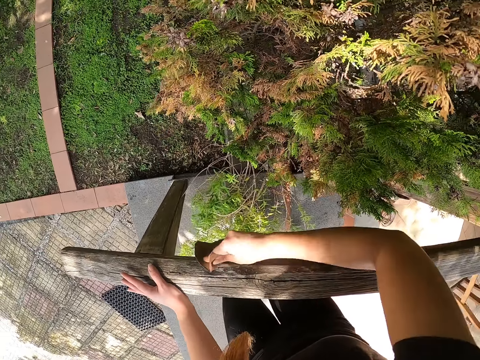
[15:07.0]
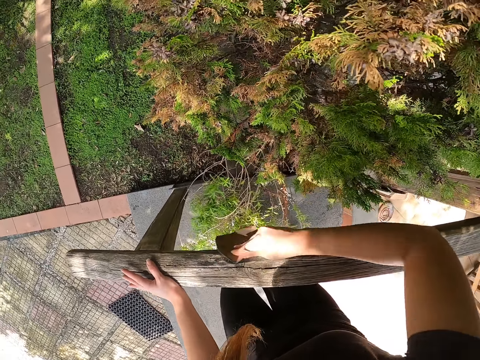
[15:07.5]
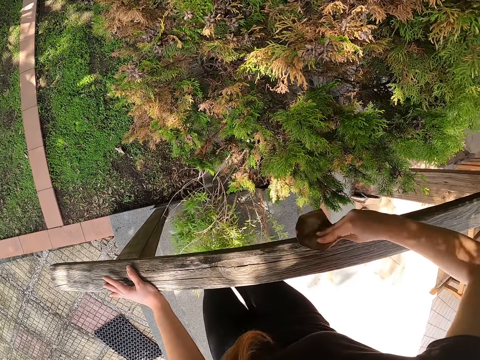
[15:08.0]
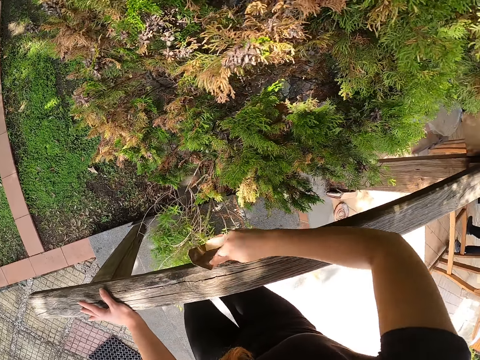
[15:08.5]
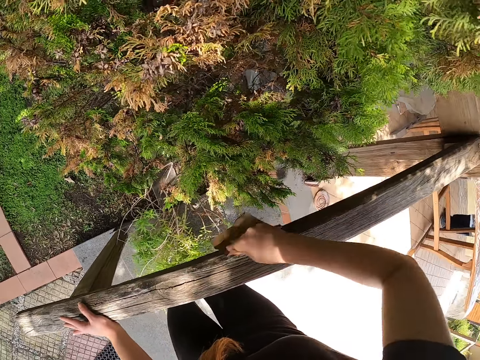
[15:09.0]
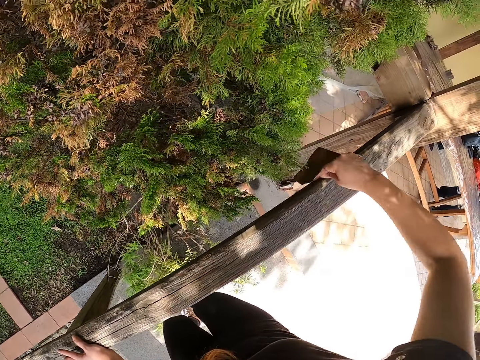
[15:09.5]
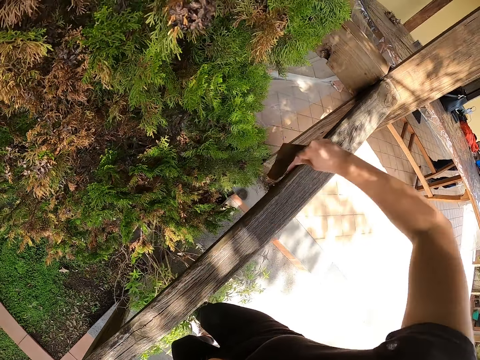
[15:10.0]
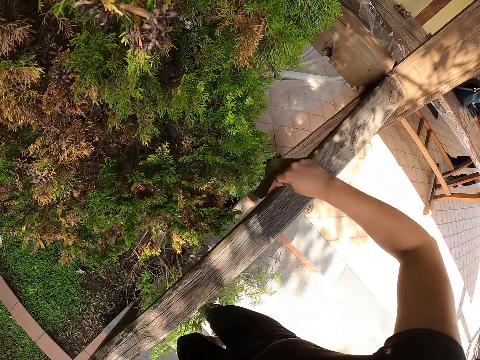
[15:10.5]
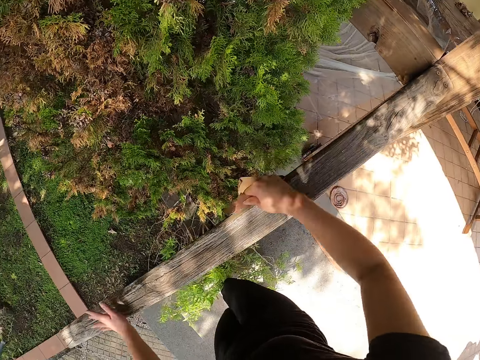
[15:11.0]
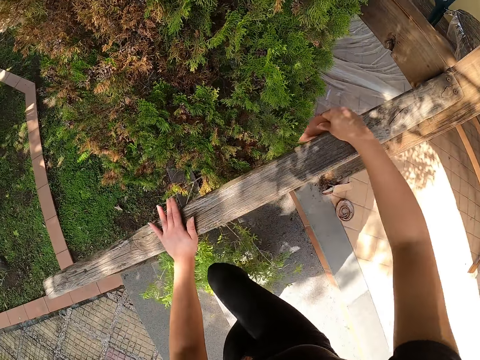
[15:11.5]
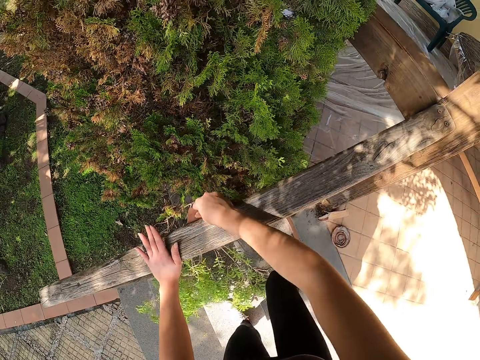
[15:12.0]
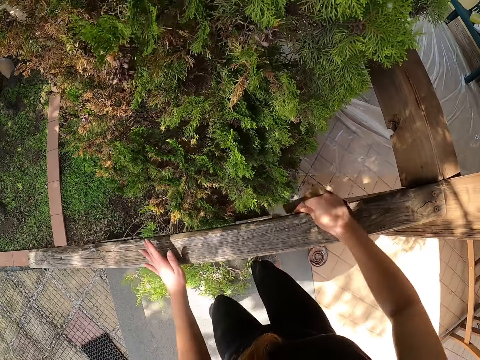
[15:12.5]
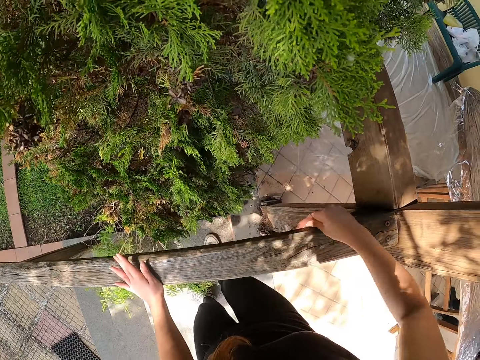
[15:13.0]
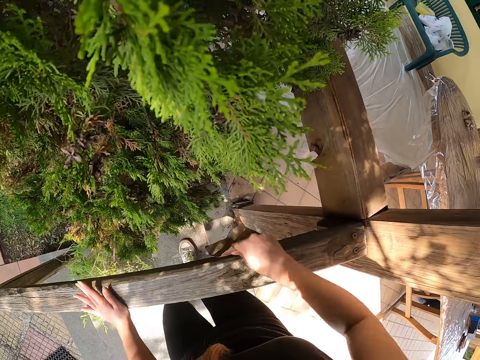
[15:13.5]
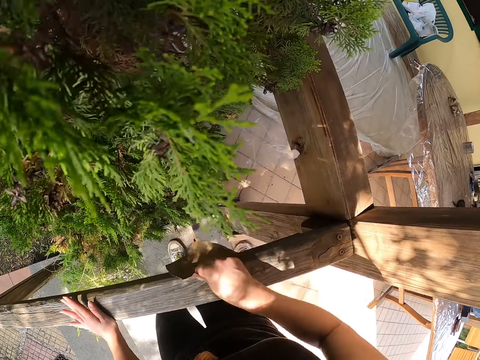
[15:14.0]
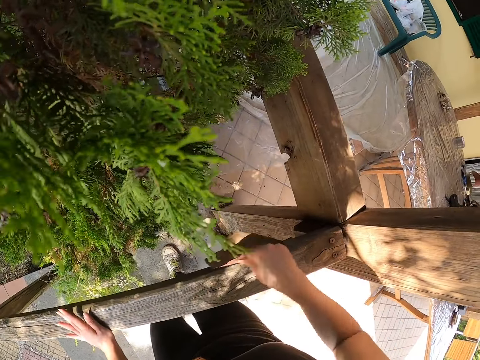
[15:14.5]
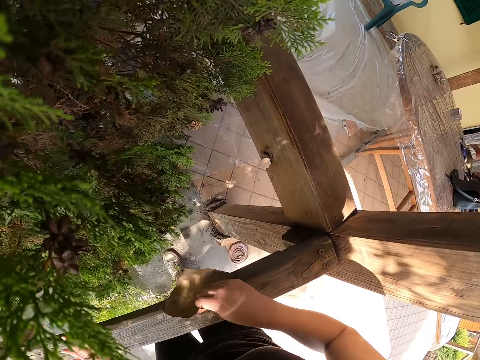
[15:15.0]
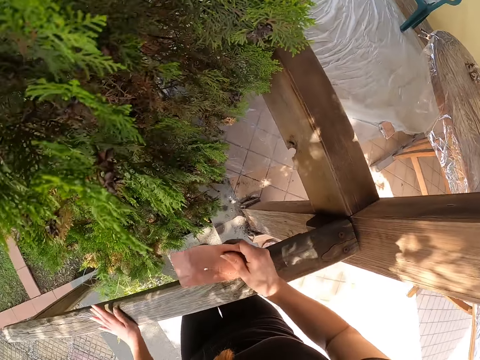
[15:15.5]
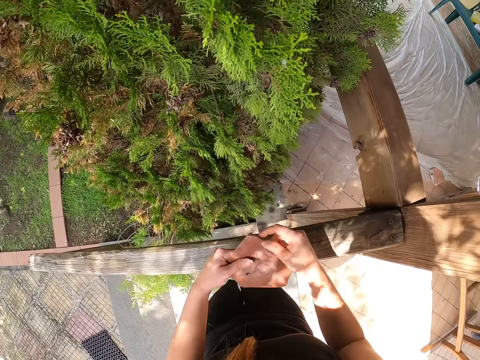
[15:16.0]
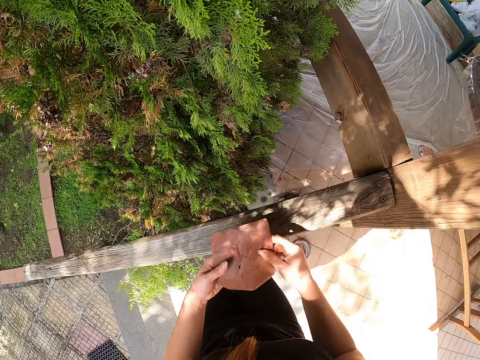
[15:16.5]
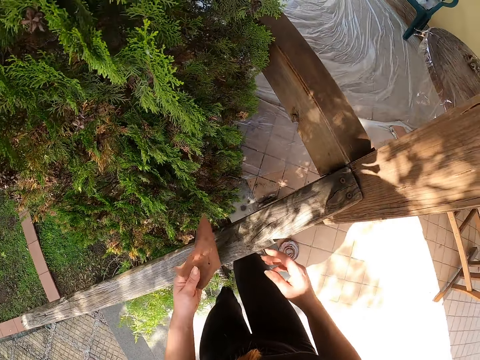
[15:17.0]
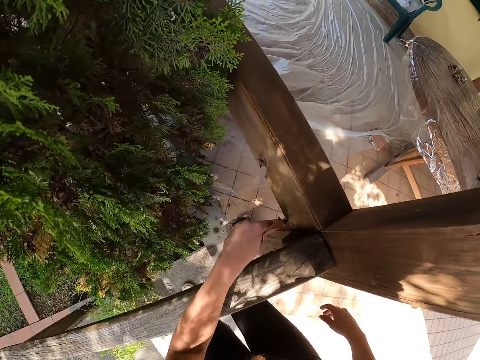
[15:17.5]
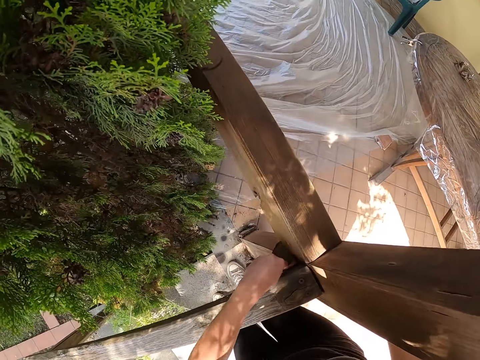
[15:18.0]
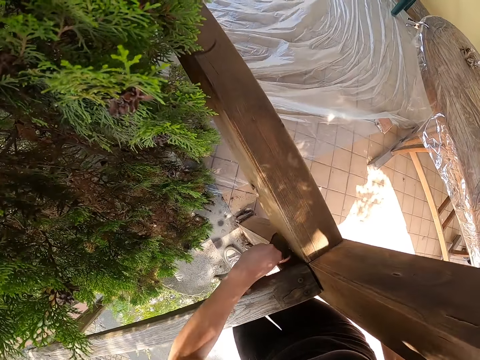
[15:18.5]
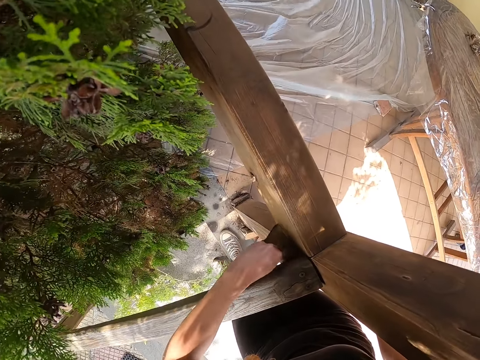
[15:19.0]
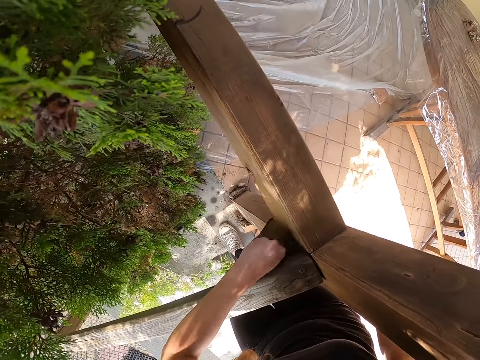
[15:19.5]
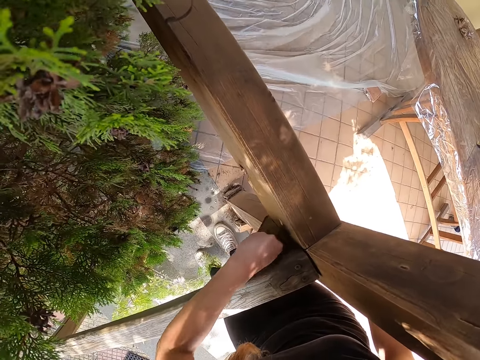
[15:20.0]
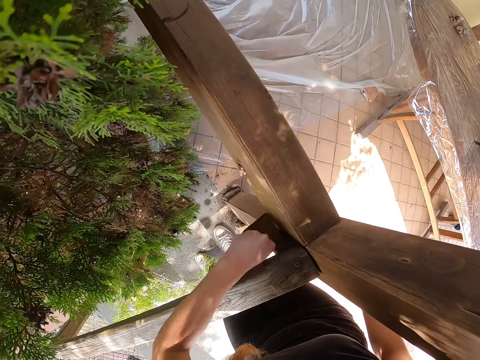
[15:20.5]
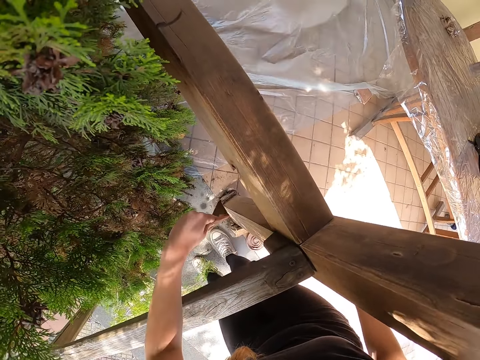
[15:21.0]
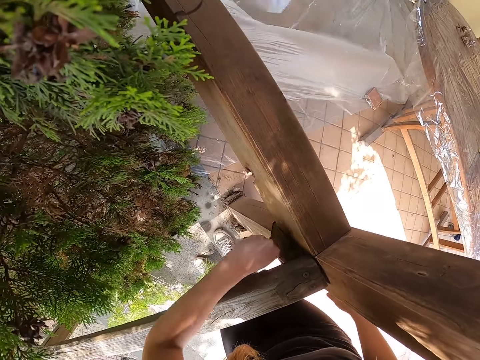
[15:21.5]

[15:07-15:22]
The camera wearer moves her leg. She climbs up the stairs. She continues cleaning the wooden members with sandpaper. She passes the sandpaper to the left hand. She holds the sandpaper. She passes the sandpaper to the left hand. She rubs the sandpaper on the balcony rail. She touches the balcony rail.

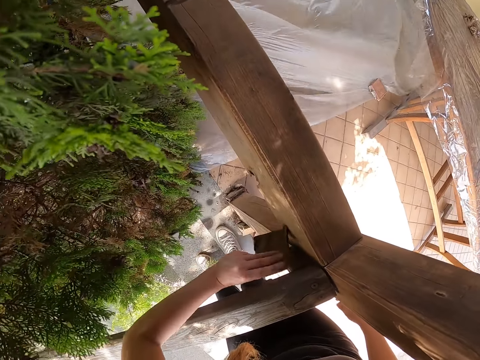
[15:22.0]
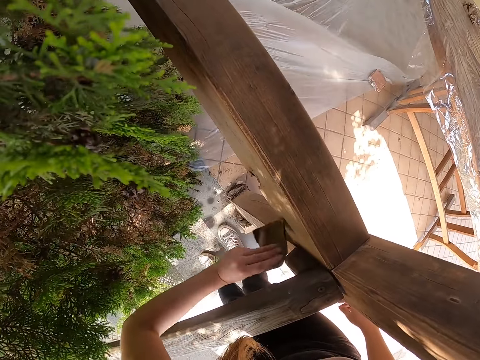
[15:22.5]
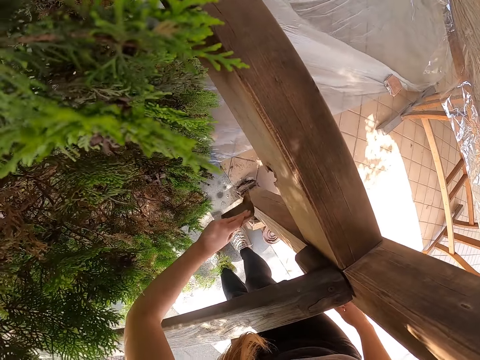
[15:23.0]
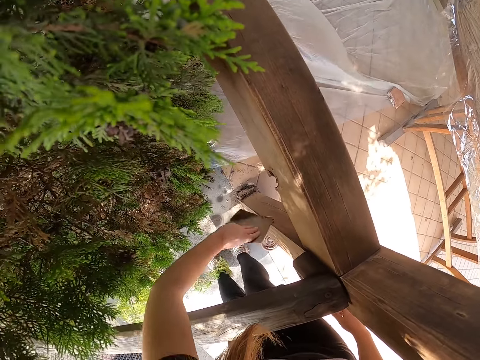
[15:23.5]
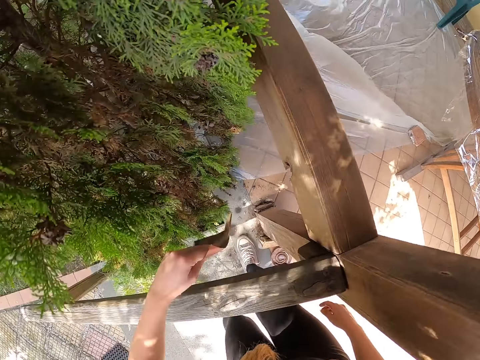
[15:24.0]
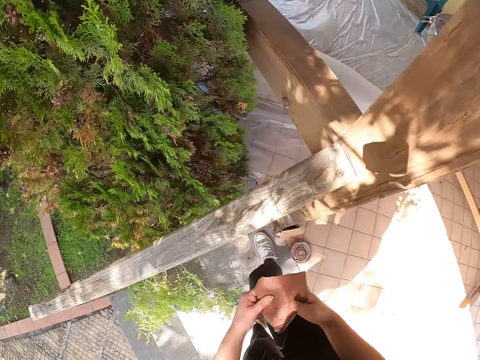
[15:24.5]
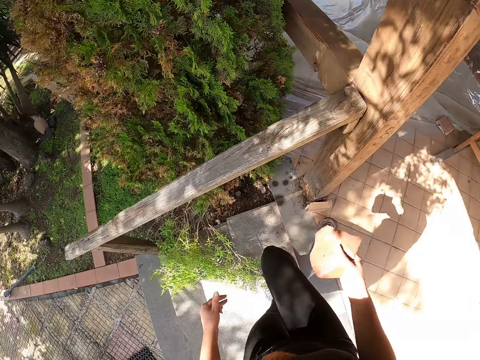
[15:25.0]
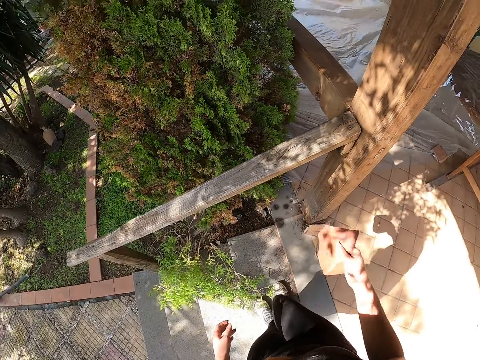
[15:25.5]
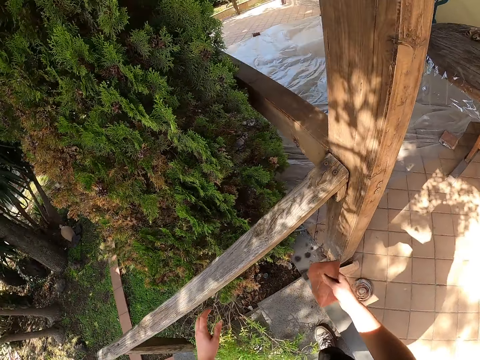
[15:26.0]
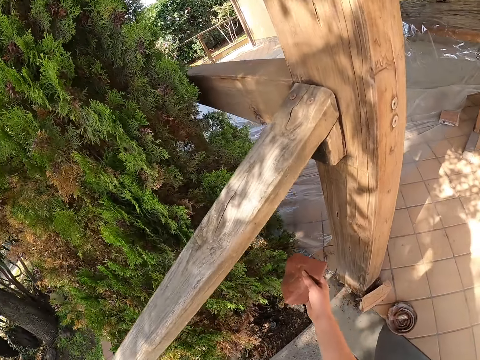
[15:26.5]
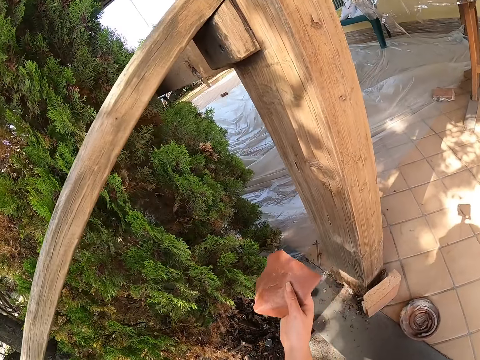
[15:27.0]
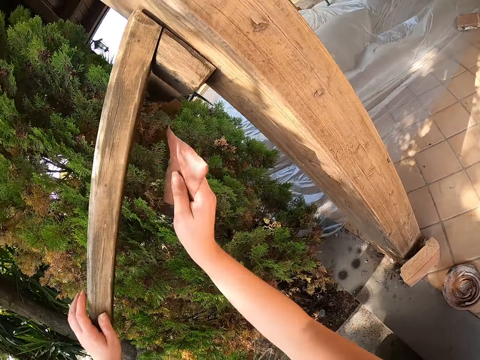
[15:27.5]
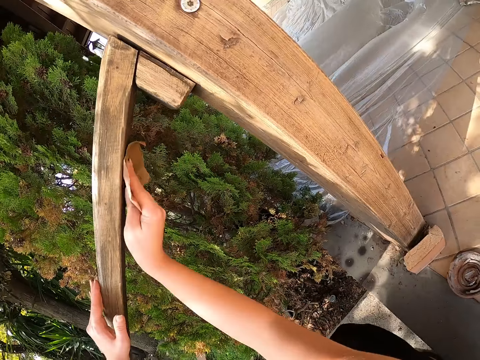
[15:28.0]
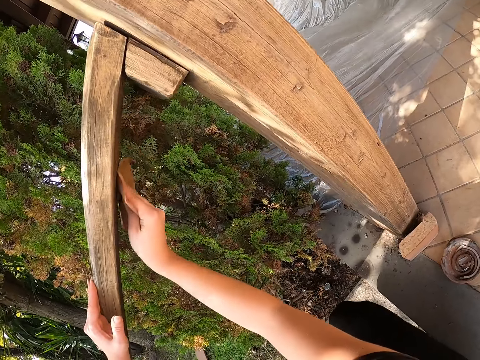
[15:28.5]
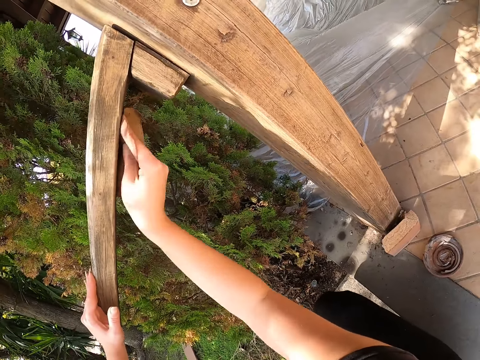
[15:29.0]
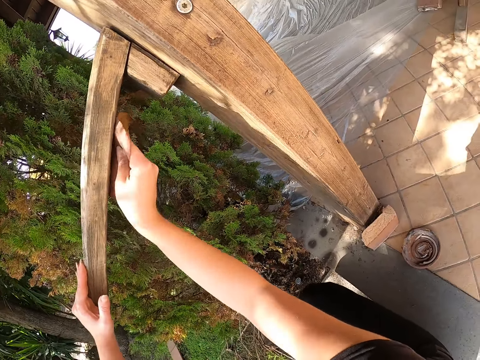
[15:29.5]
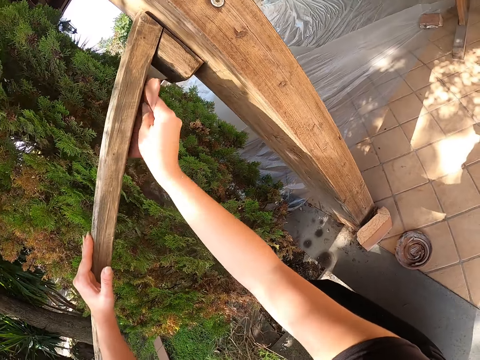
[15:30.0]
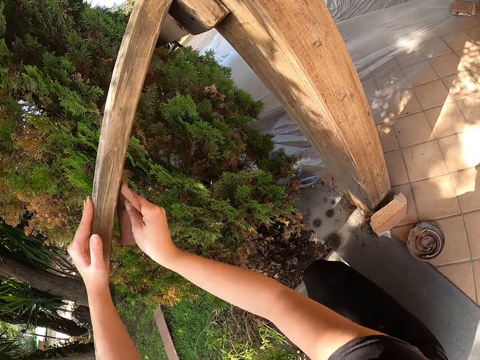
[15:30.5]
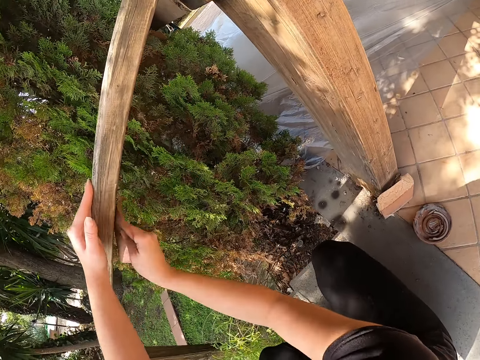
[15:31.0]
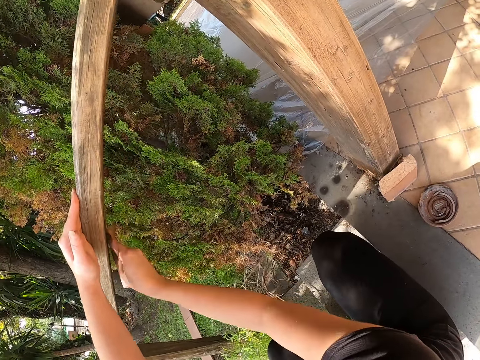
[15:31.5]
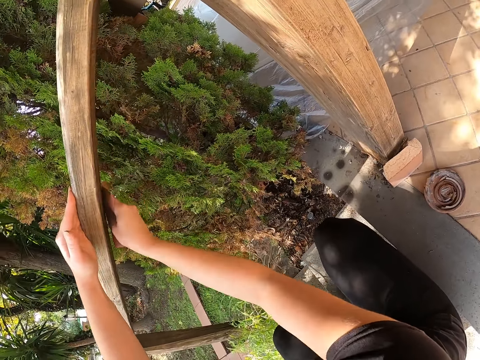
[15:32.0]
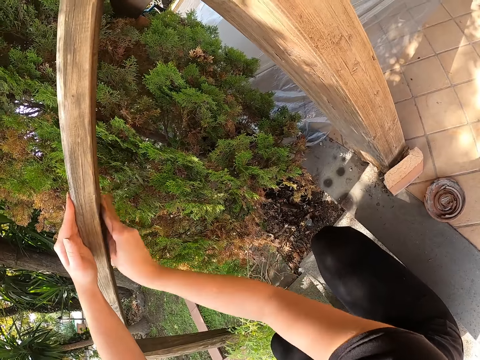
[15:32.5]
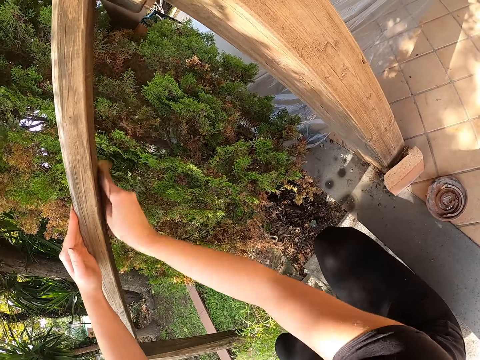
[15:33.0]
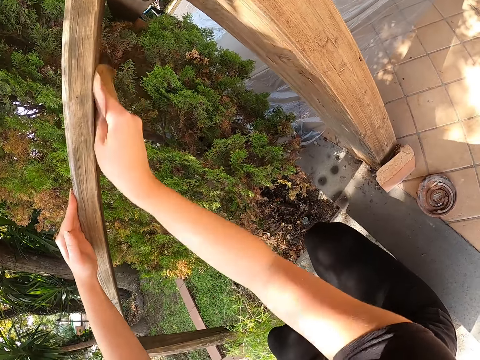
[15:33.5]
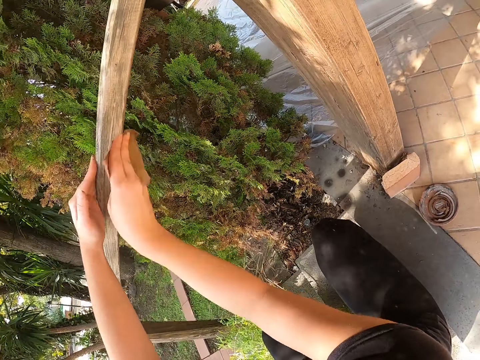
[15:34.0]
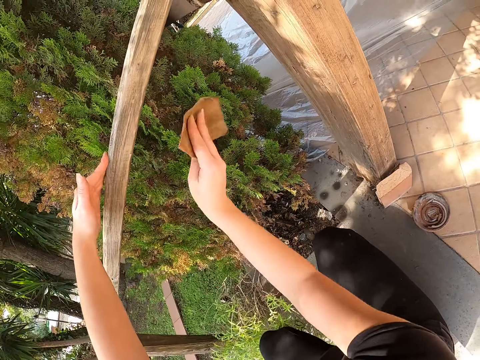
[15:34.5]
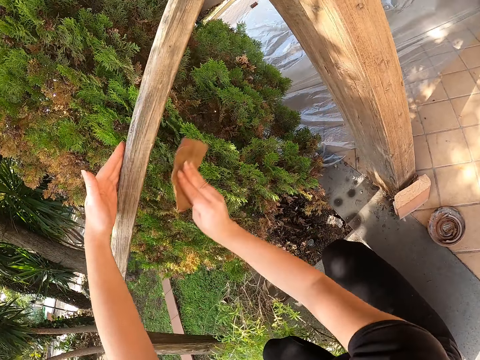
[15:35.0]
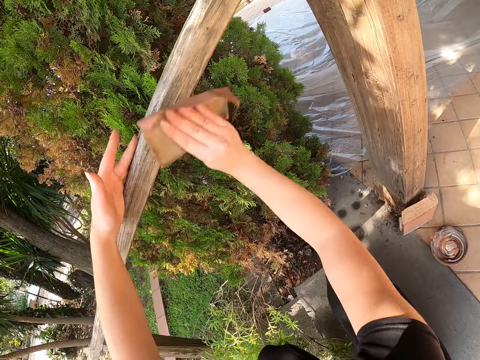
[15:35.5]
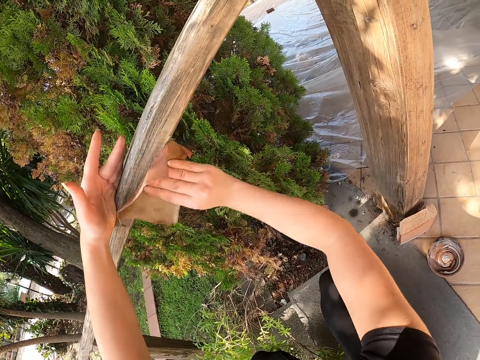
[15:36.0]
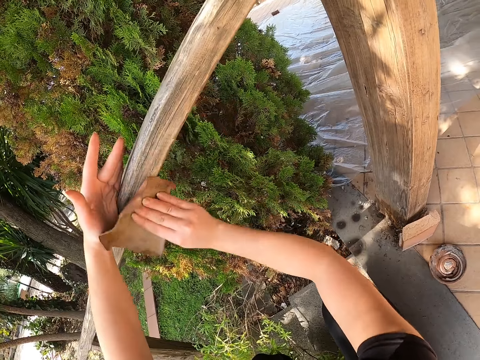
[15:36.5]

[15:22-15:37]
The camera wearer moves her leg. She passes the sandpaper to the right hand. She moves her leg. She touches the balcony rail. She squats. She rubs the sandpaper on the balcony rail. She bends down.
